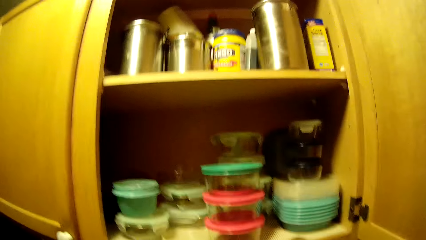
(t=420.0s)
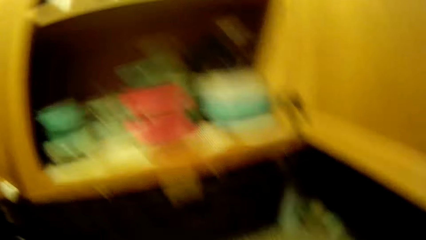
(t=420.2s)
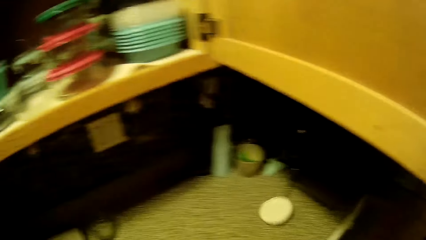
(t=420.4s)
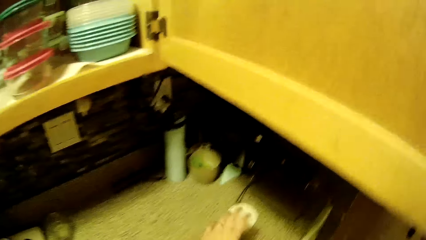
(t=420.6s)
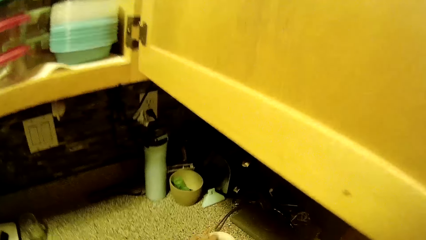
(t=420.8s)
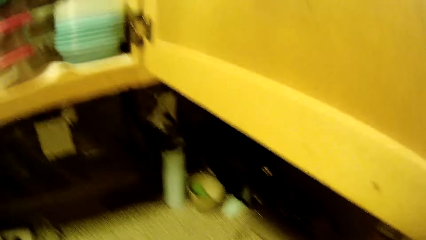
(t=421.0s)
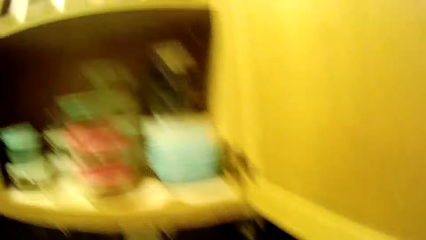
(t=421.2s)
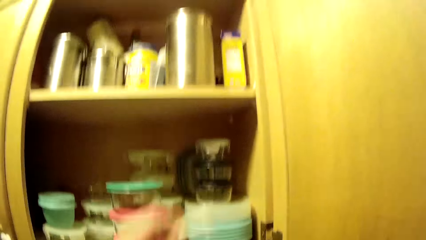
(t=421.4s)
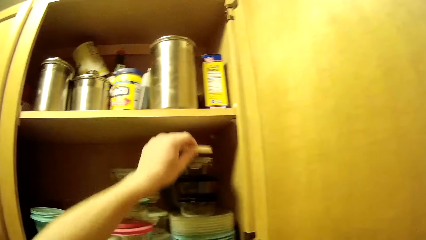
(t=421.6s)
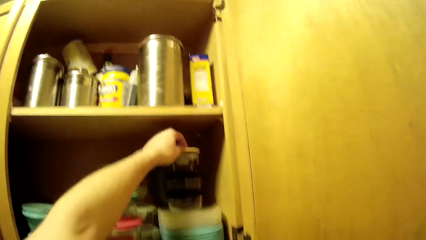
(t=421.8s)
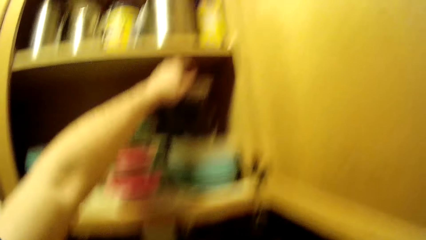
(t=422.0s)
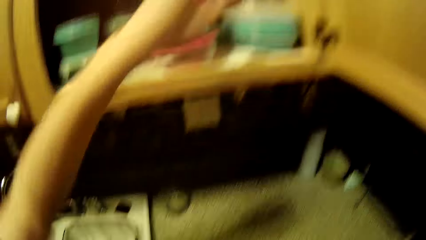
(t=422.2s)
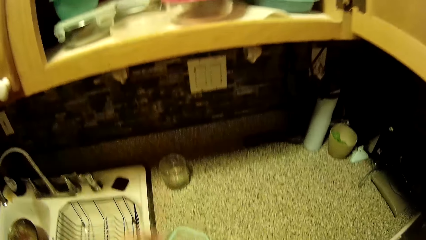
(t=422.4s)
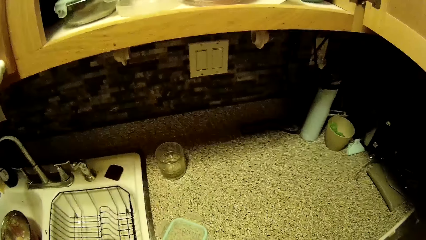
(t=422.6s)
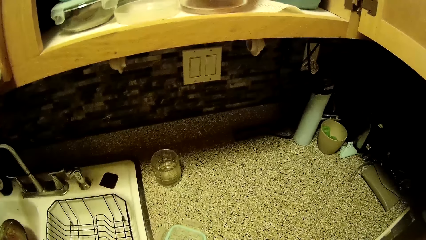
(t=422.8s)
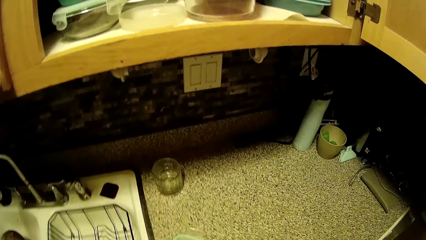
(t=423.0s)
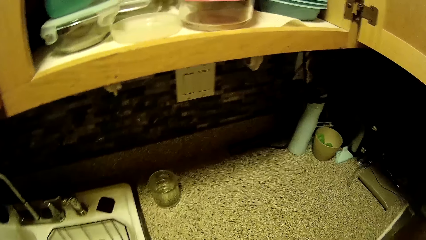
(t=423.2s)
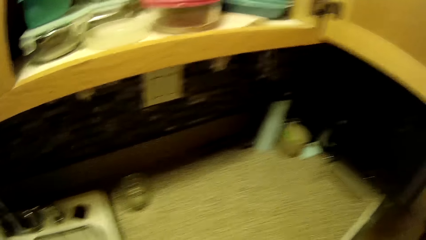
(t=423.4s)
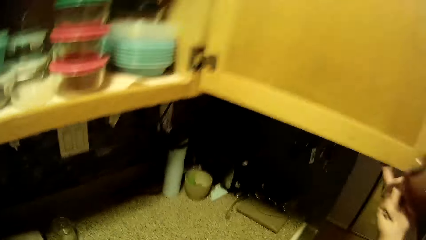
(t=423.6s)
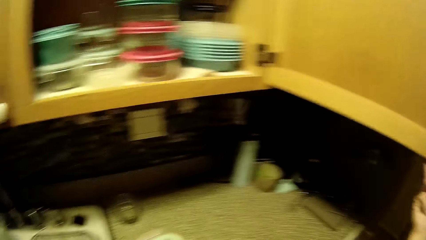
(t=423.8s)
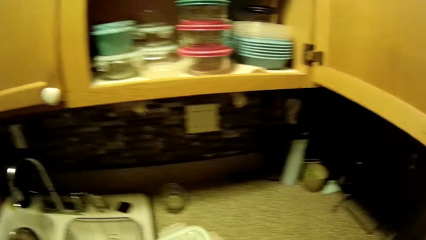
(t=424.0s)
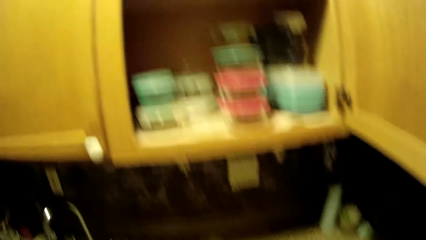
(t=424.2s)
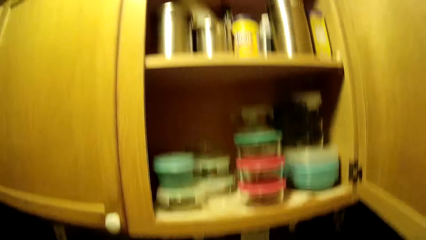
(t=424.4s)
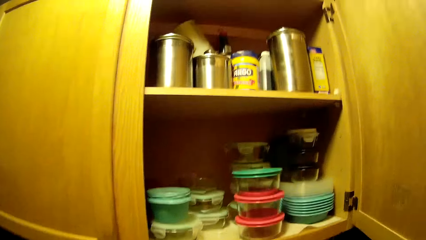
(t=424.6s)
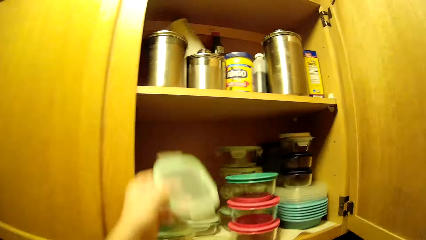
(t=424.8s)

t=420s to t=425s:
The camera wearer picks the lid from the kitchen counter with his left hand. He places the lid in his left hand in the kitchen cabinet. He picks a lid from the kitchen counter with his left hand.

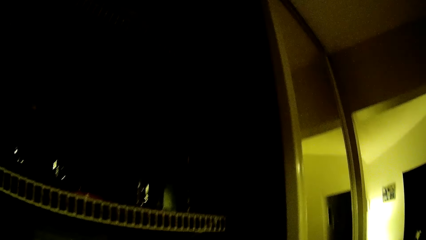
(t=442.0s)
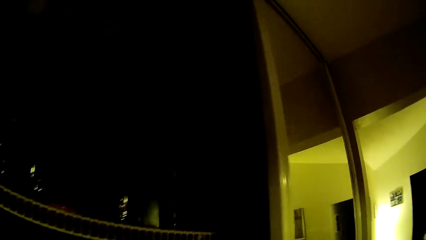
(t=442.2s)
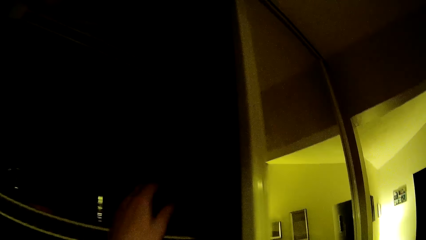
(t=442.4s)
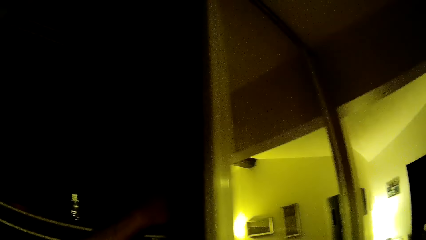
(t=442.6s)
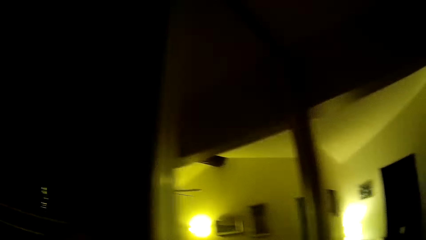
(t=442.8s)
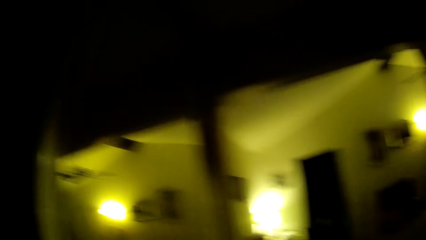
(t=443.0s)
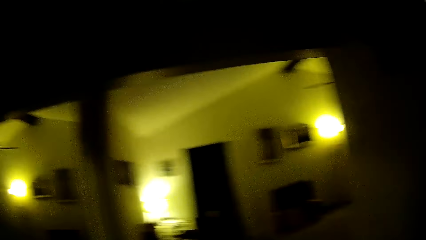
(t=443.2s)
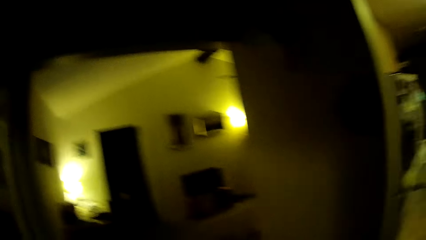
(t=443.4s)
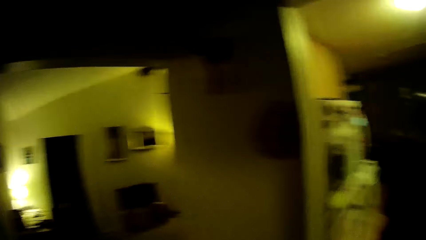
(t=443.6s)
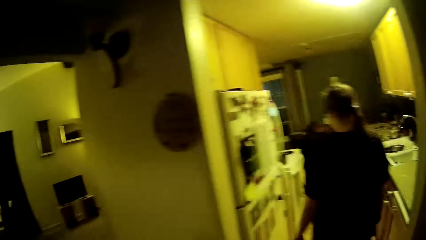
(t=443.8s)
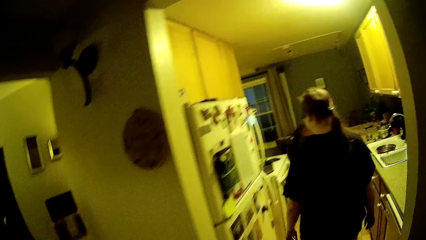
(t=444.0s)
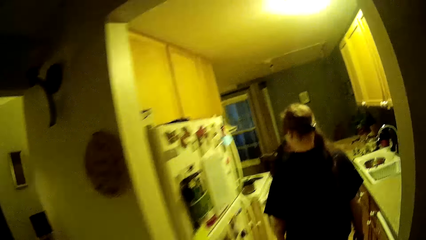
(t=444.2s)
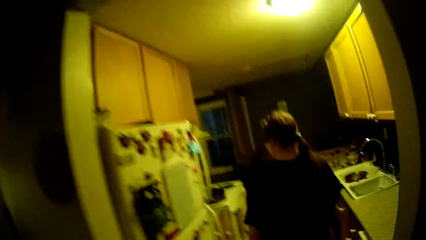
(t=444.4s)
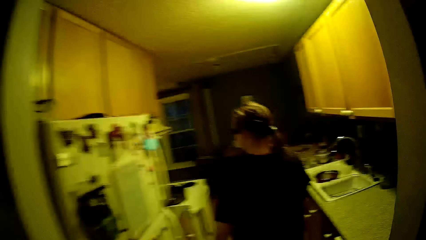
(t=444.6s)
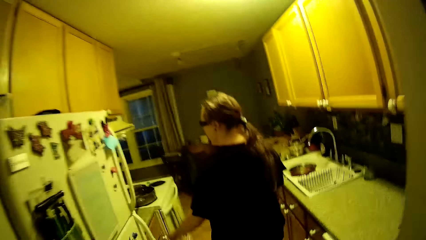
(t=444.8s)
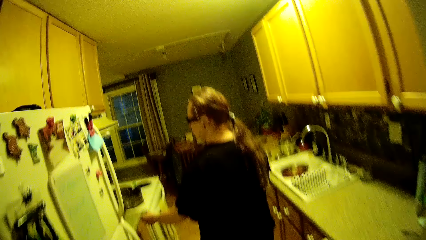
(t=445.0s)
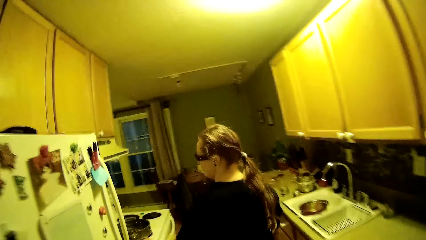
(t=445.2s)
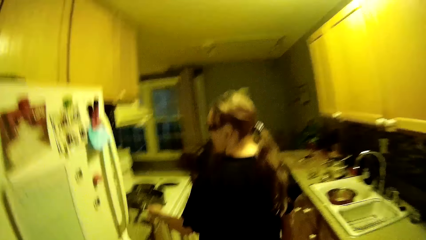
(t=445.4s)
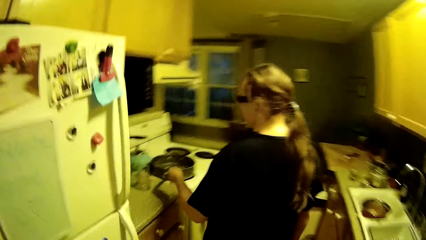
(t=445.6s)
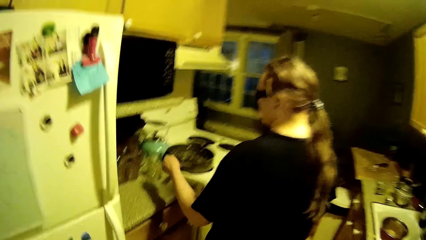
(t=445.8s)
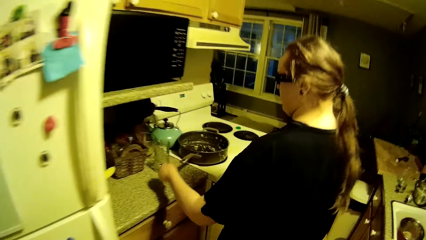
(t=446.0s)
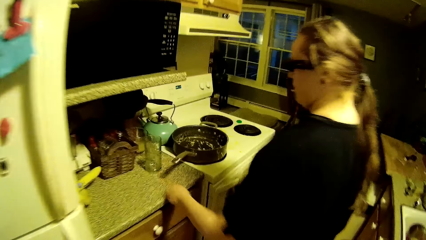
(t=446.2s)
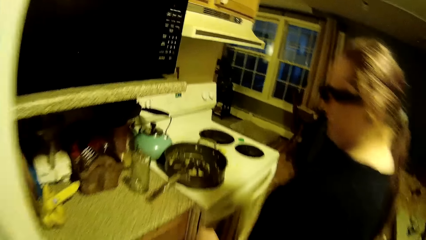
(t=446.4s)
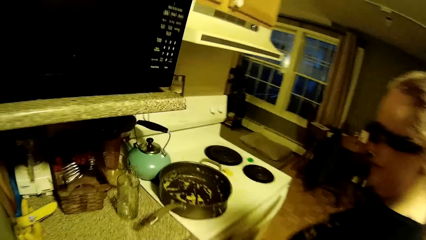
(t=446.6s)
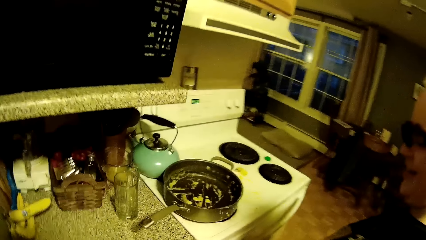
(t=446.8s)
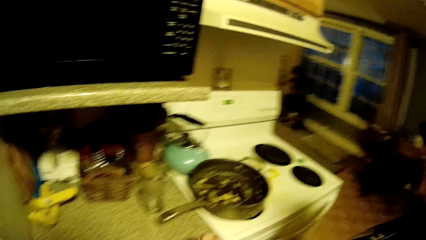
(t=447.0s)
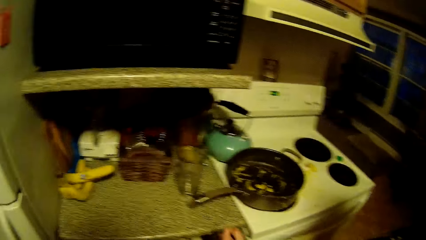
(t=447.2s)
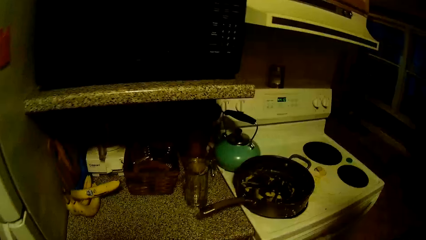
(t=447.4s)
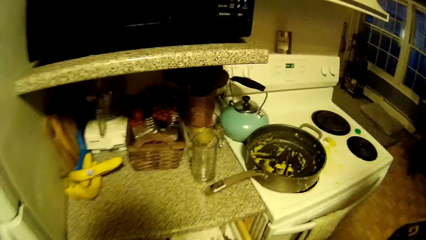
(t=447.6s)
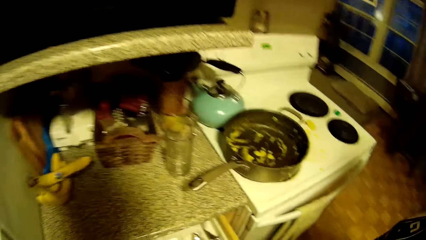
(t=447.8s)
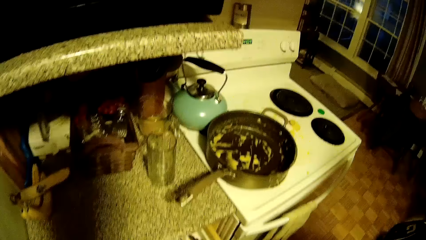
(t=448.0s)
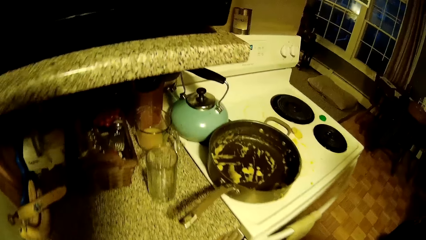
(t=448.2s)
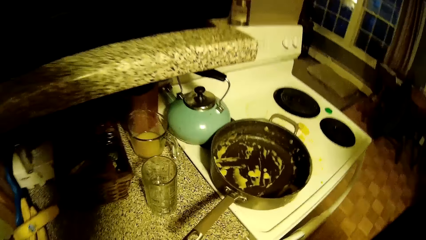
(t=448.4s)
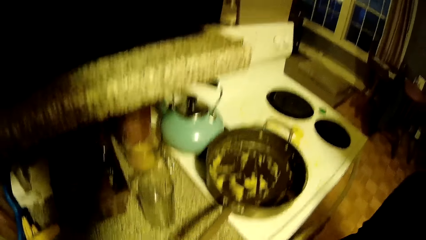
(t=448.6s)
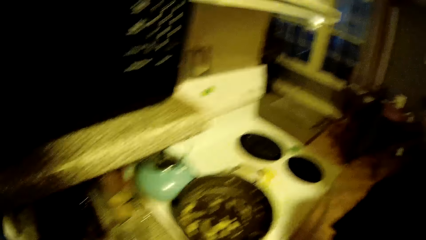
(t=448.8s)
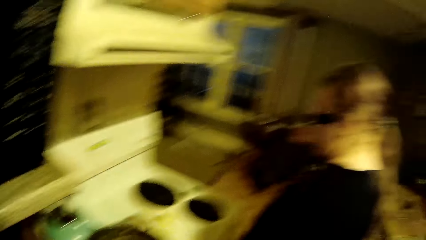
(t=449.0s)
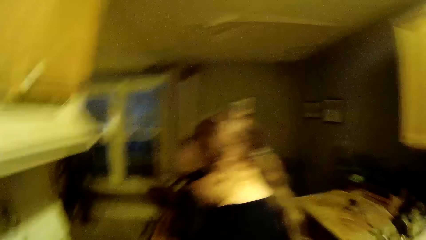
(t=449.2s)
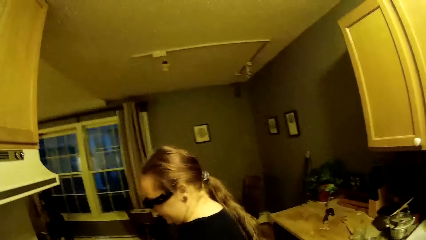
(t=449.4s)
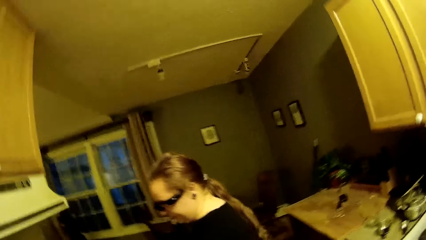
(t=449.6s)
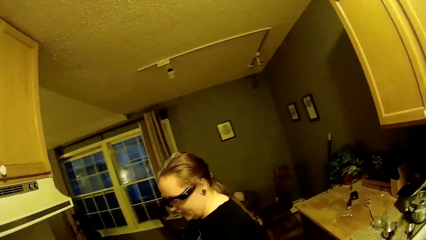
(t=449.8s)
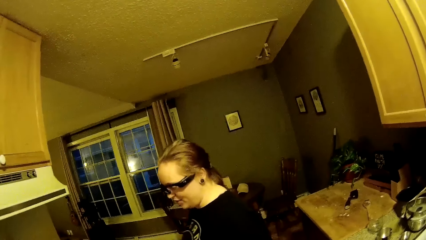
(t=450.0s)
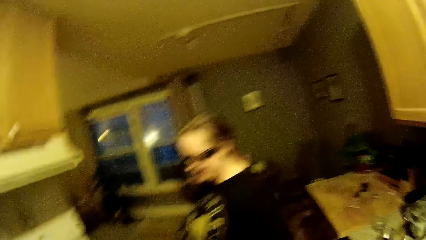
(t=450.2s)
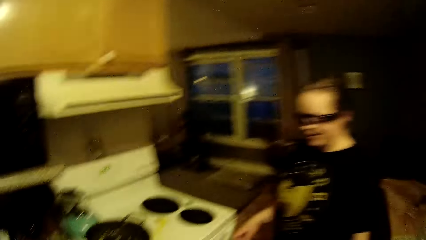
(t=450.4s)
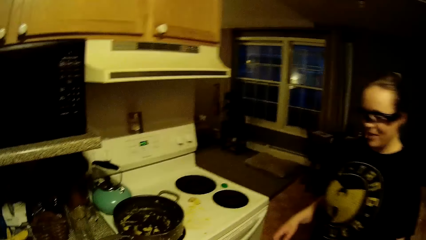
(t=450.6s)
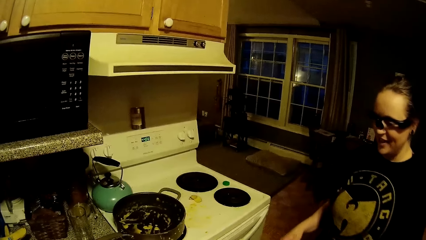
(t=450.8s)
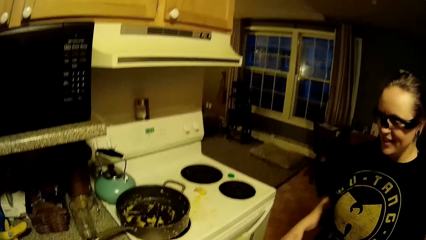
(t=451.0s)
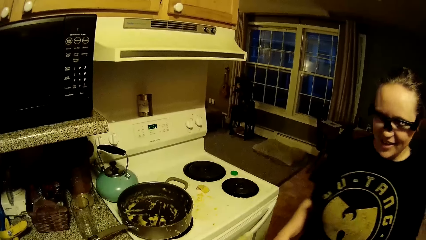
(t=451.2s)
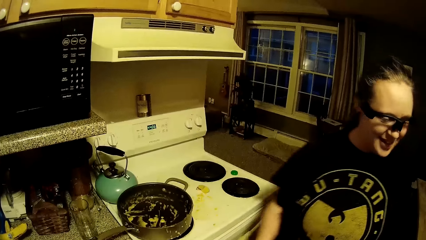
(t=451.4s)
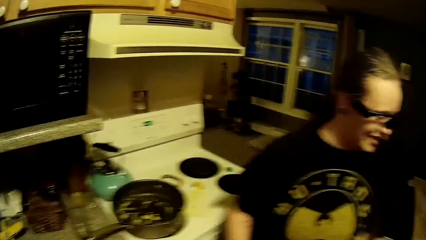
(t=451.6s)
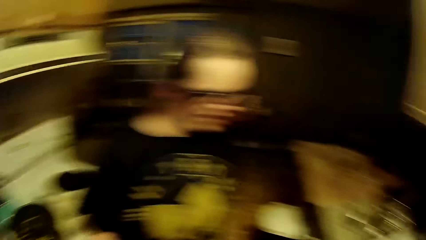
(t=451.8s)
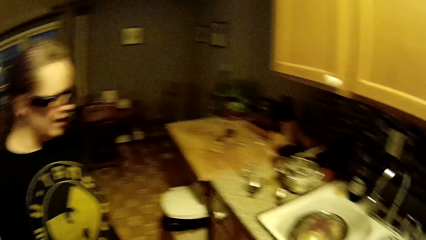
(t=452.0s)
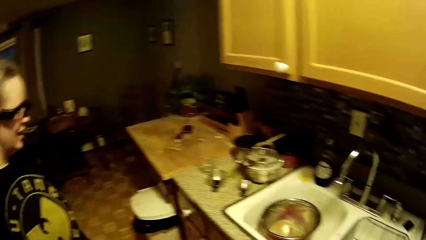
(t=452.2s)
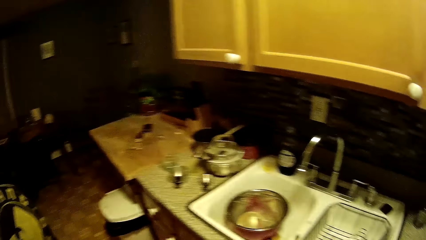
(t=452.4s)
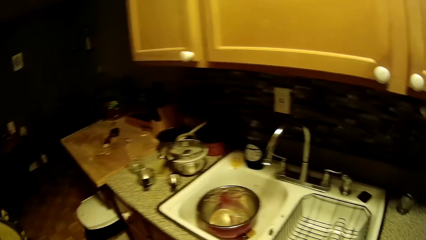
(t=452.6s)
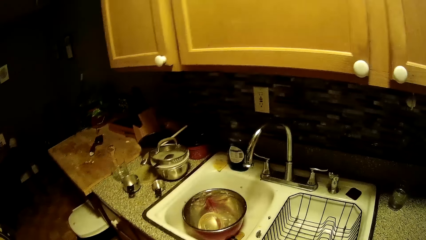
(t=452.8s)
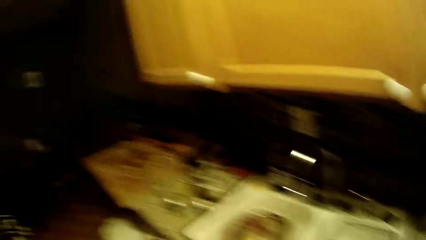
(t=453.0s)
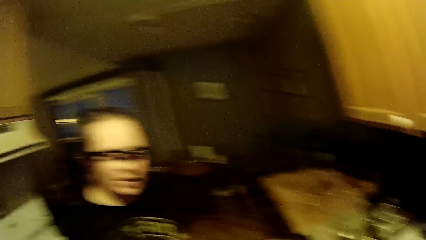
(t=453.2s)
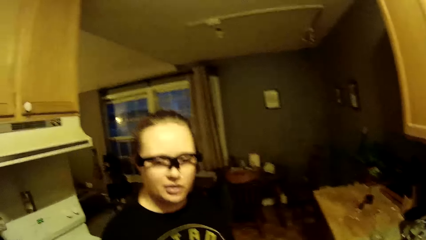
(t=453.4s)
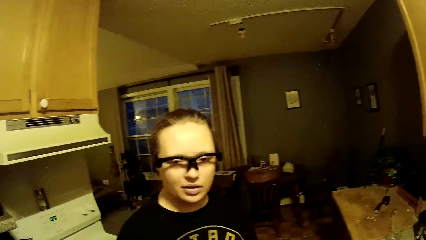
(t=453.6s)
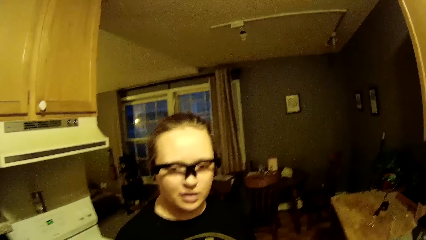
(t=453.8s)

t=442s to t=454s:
The camera wearer places his left hand in a shelf. He pulls the kitchen drawer with his right hand.
